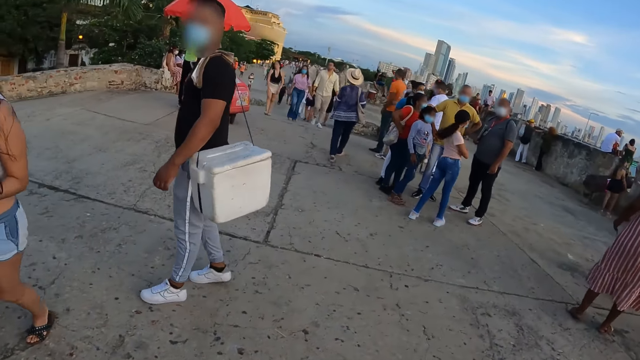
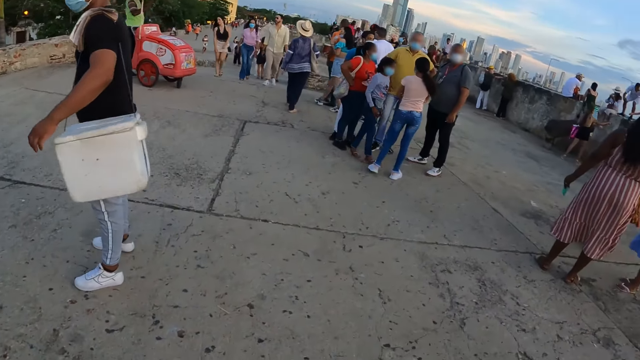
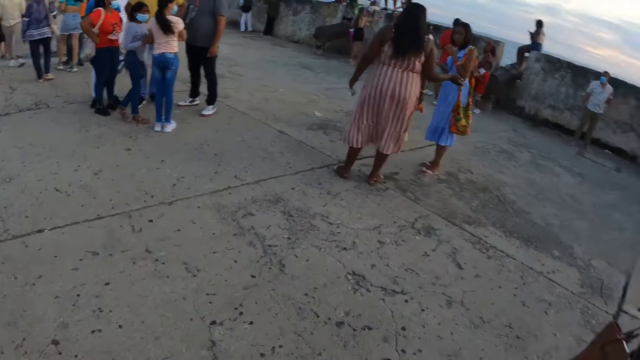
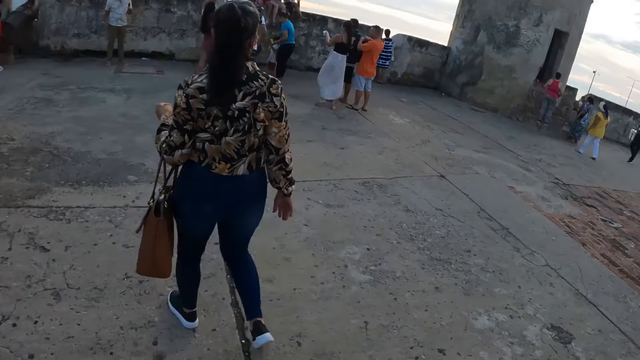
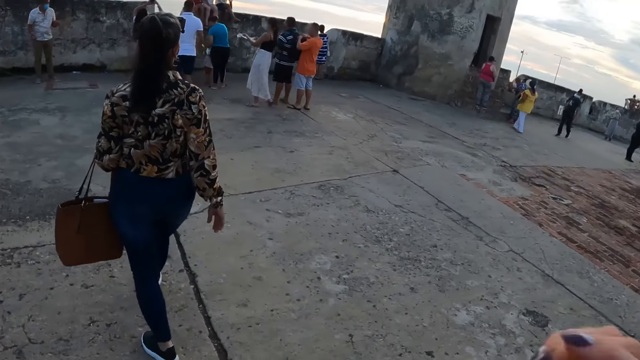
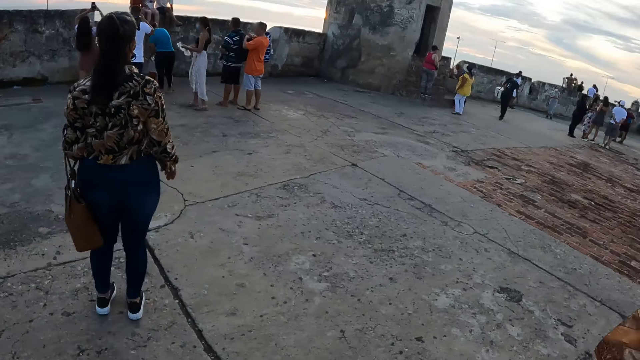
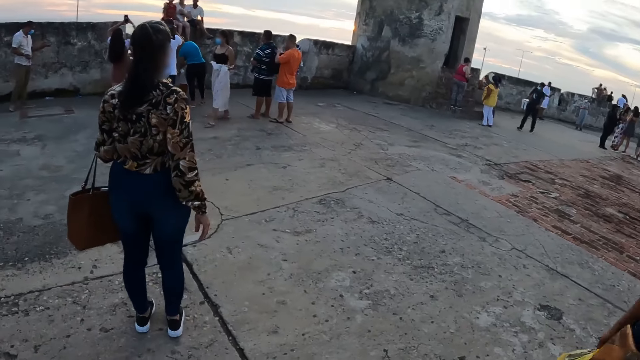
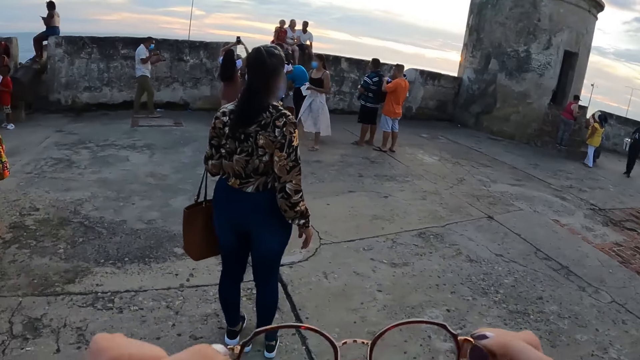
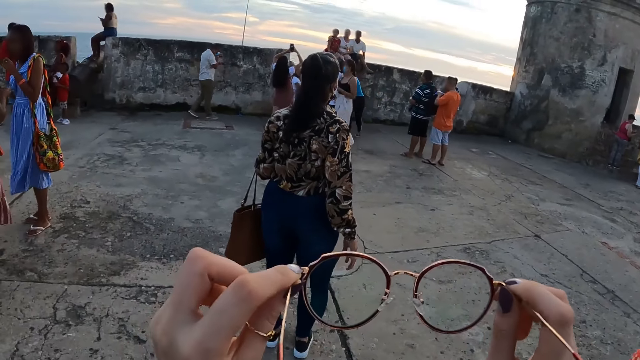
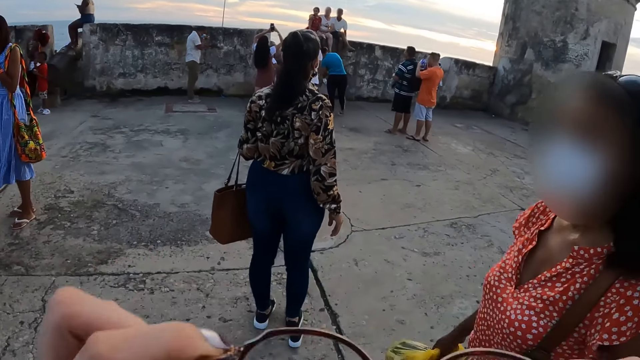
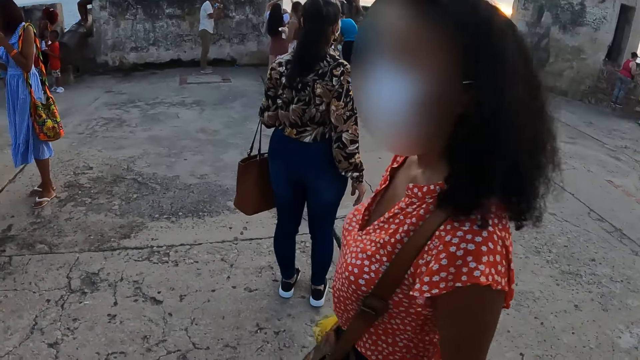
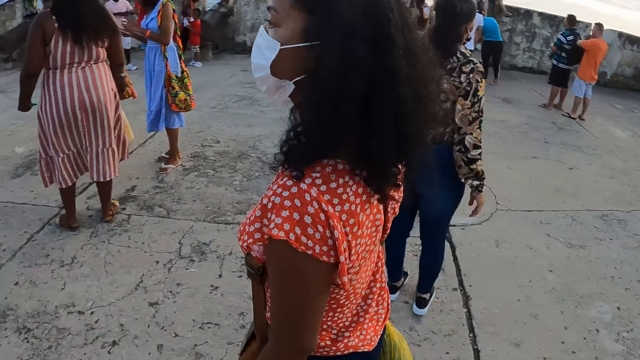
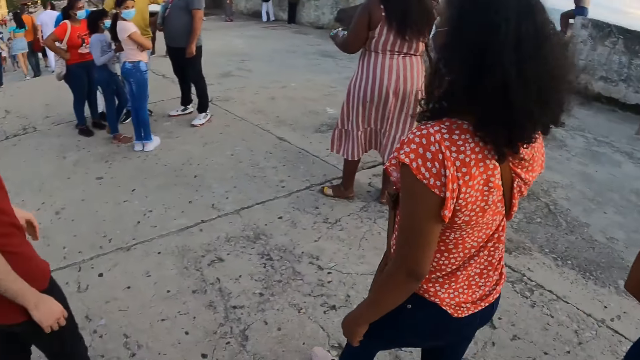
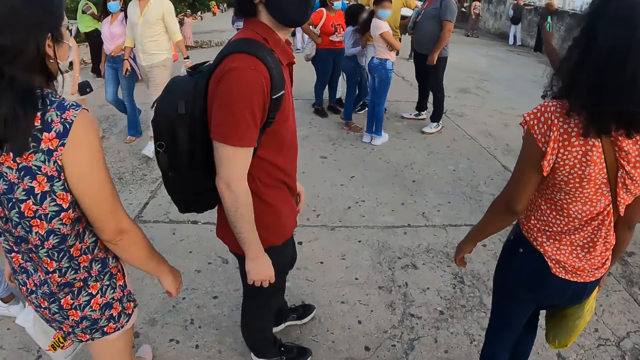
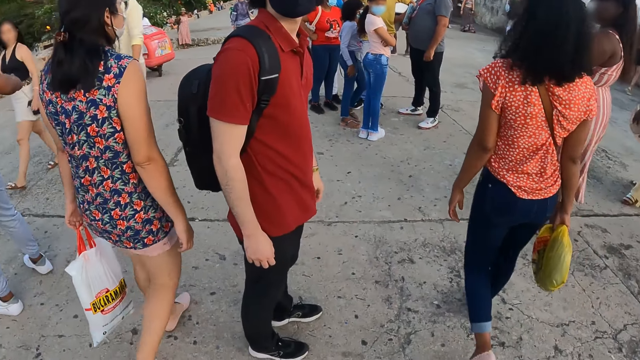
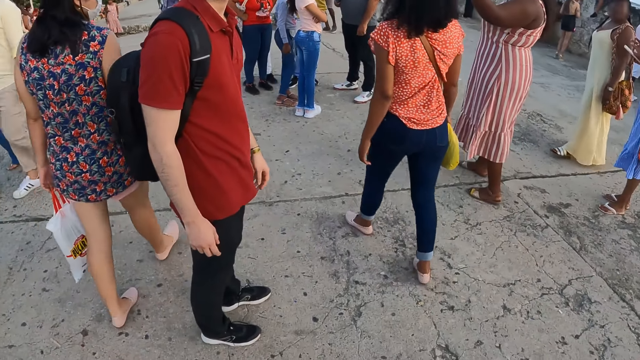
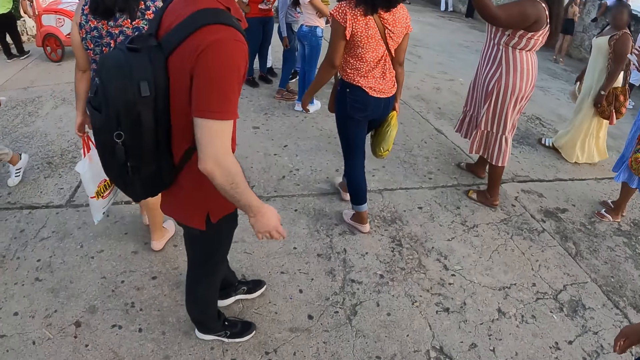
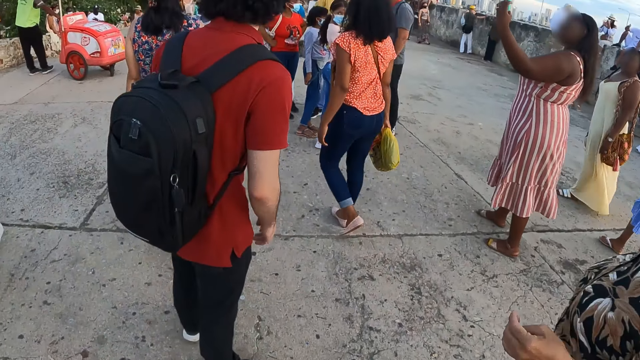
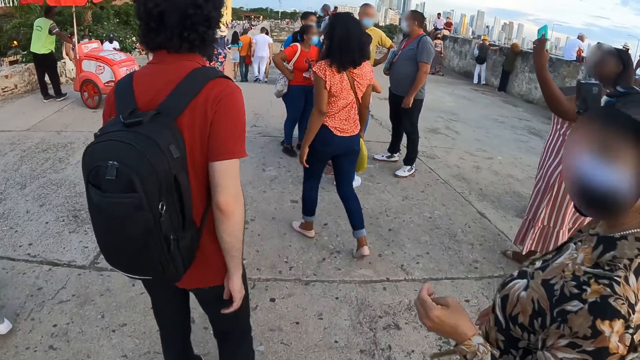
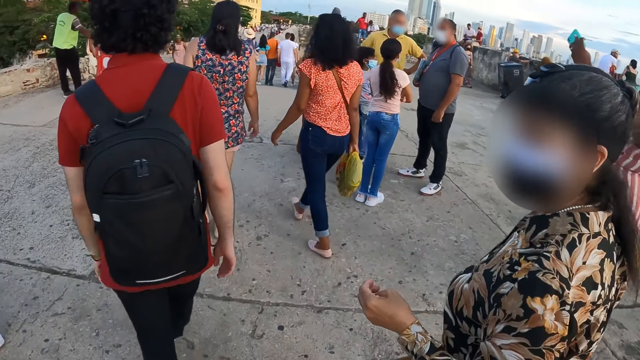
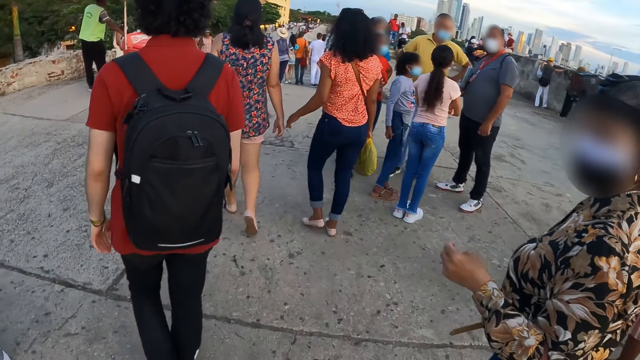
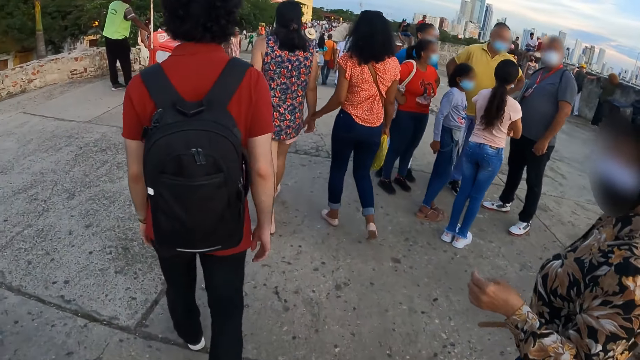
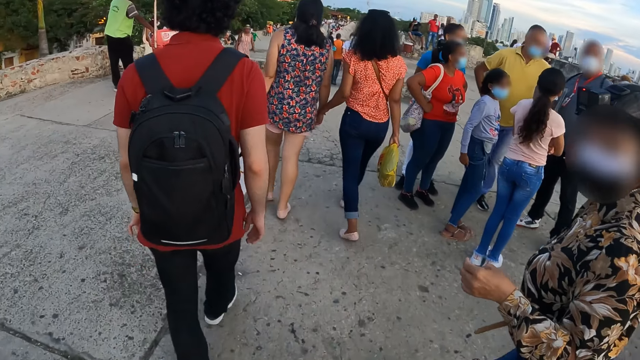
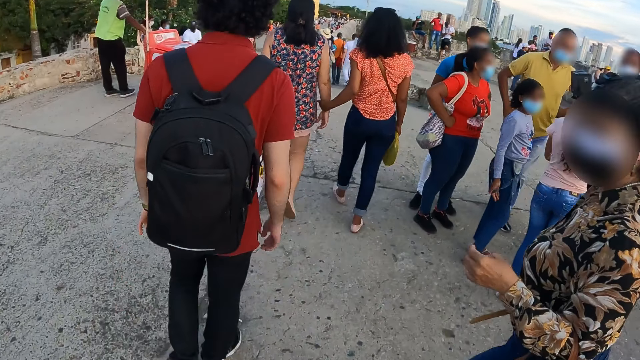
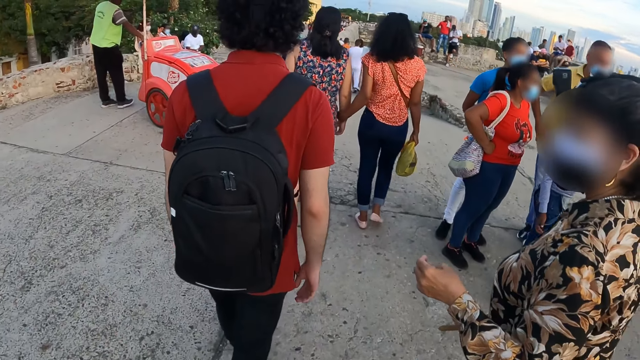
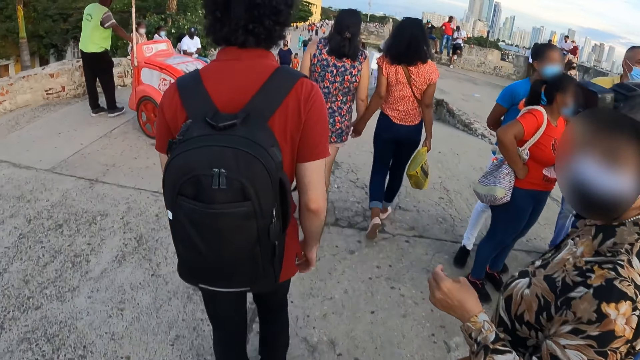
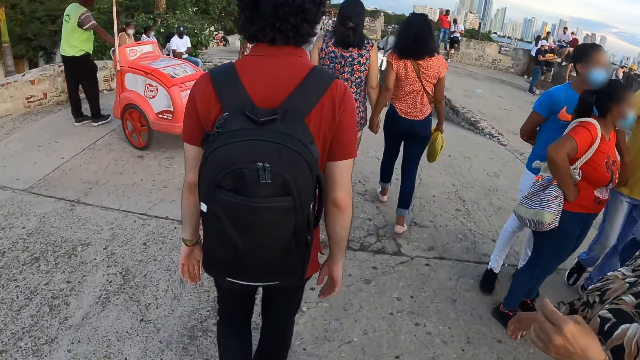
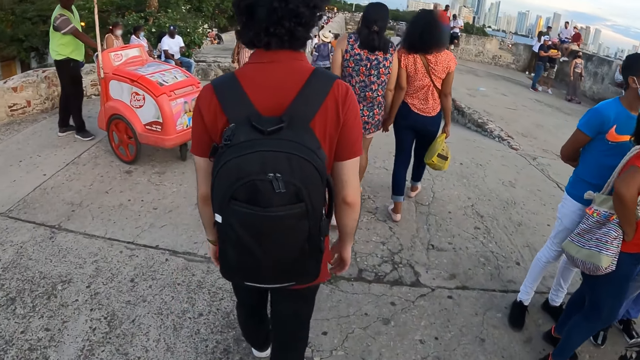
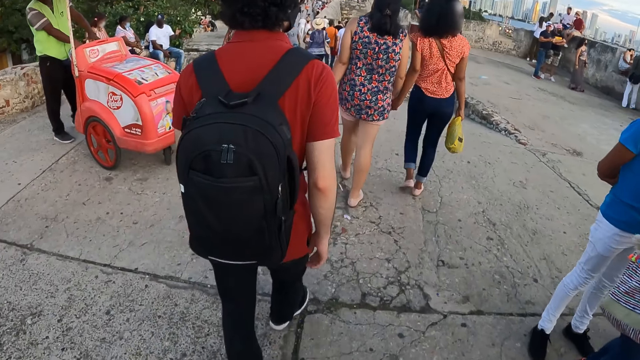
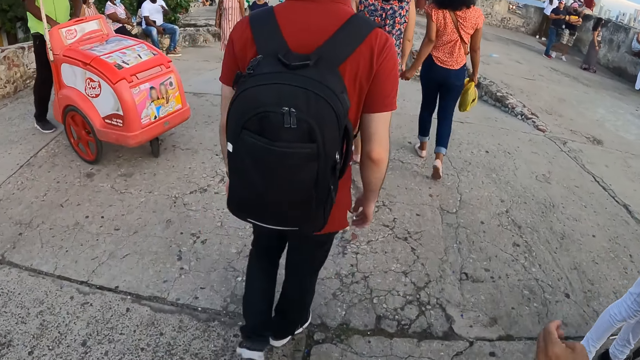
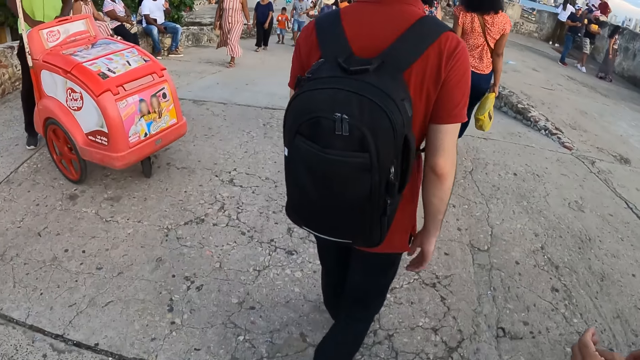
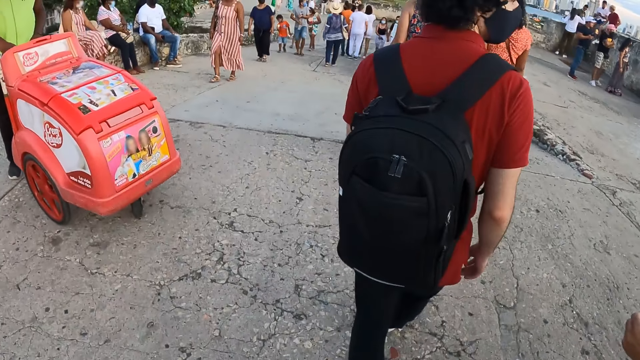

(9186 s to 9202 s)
The camera wearer looks around and turns around. A woman walks along. The camera wearer holds the spectacles with both hands and puts on the spectacles. A man looks at the camera wearer. The camera wearer stares at the man. They walk around a crowded place.

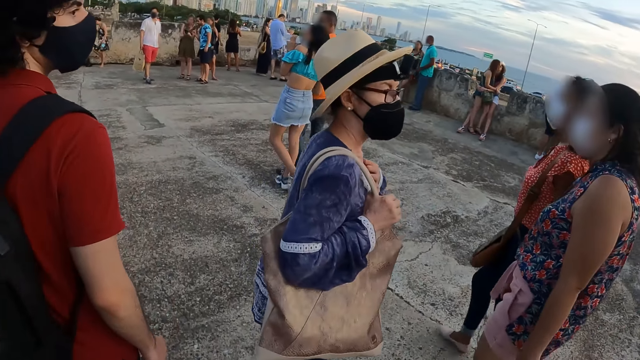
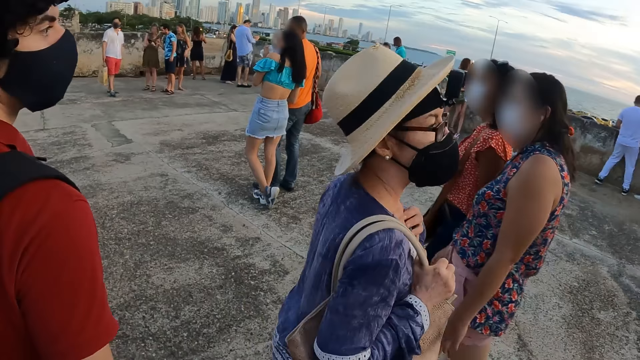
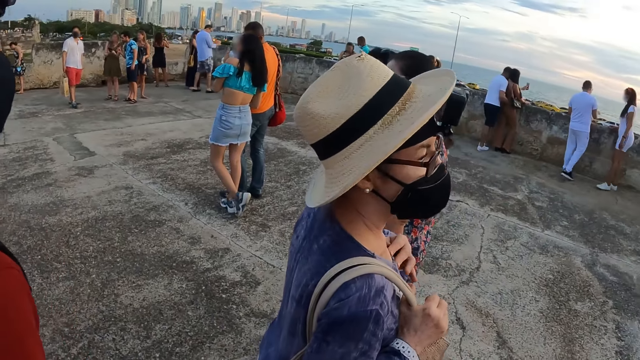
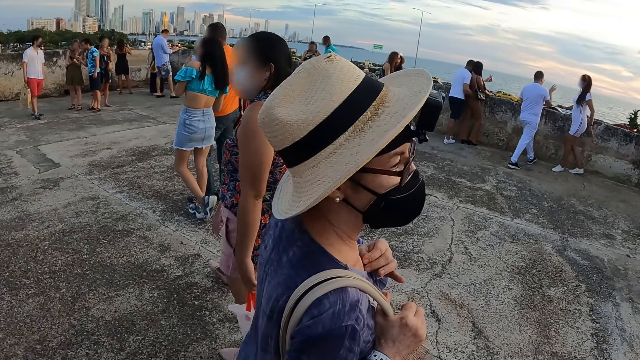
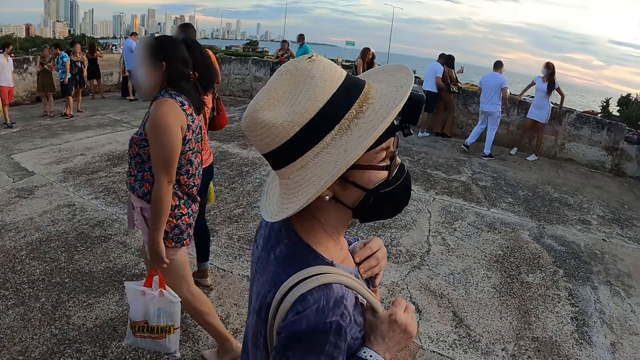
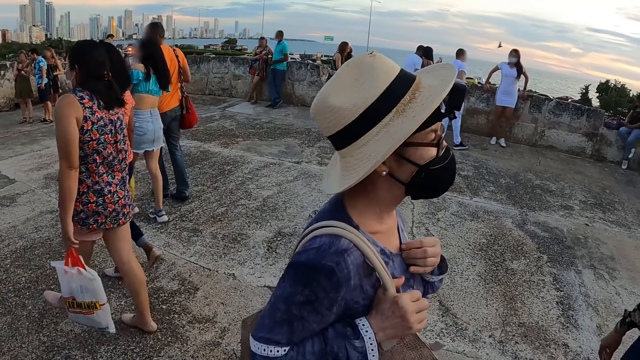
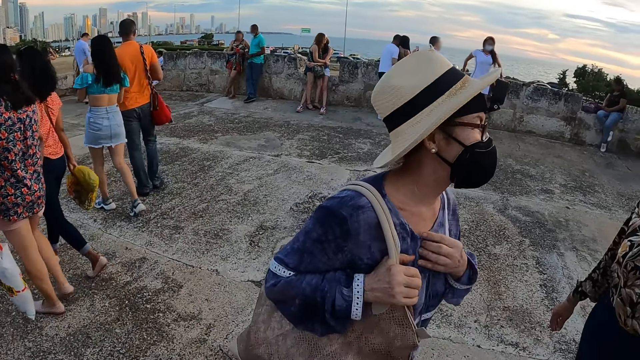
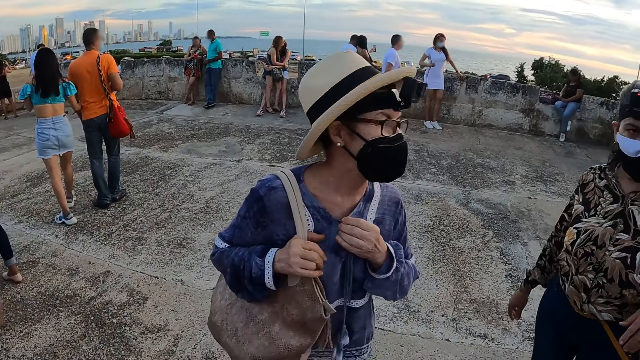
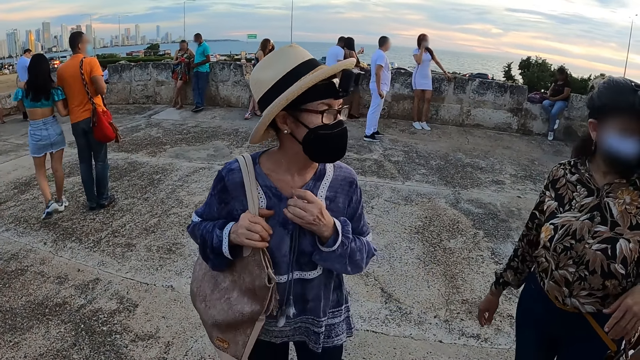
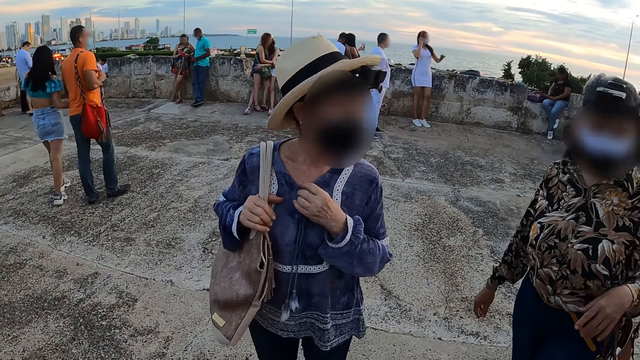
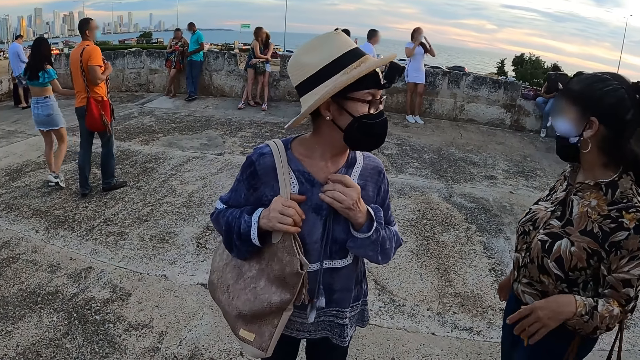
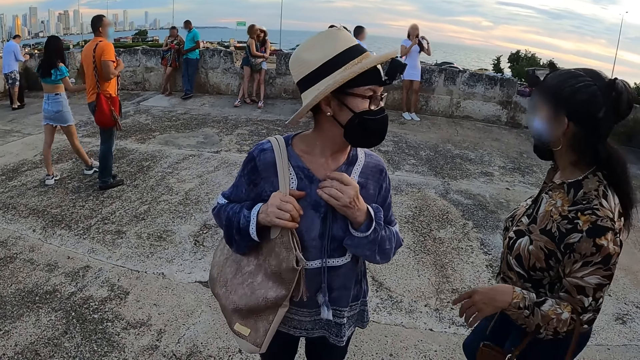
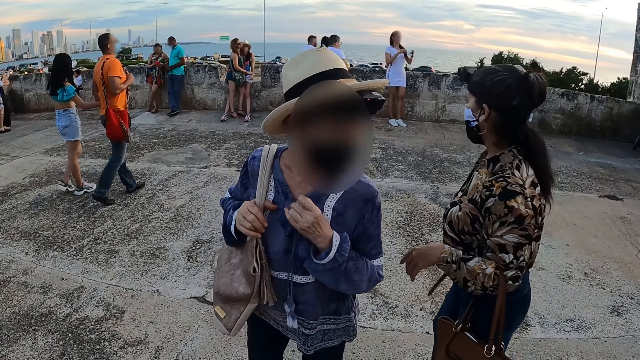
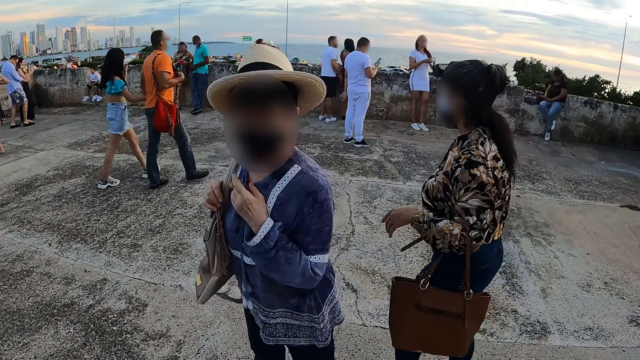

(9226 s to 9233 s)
The camera wearer interacts with a woman. They stop.
